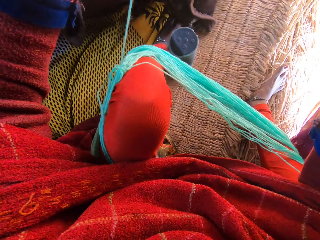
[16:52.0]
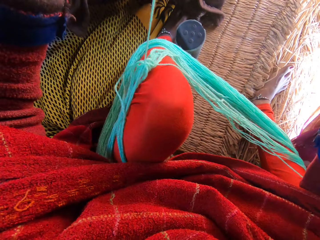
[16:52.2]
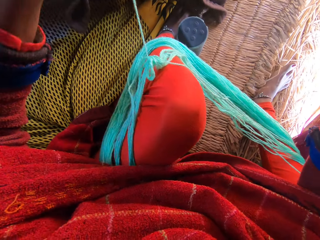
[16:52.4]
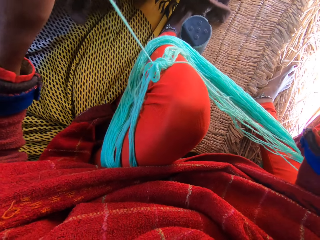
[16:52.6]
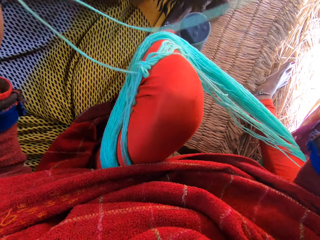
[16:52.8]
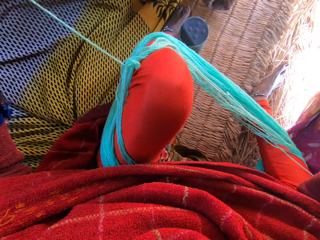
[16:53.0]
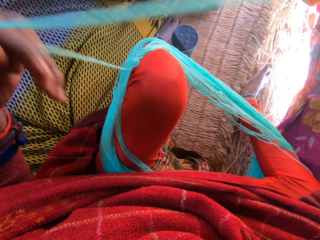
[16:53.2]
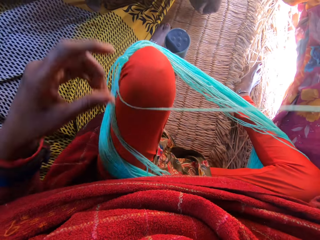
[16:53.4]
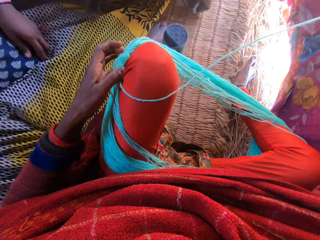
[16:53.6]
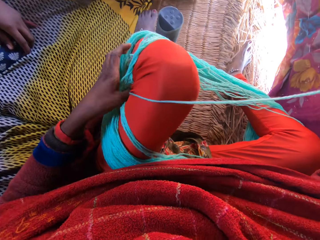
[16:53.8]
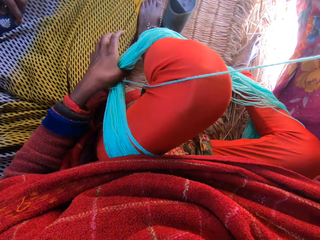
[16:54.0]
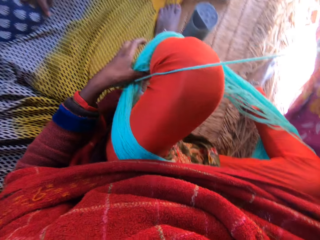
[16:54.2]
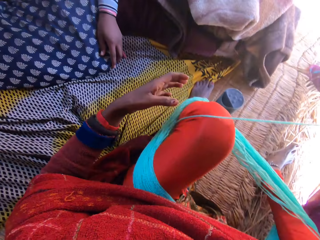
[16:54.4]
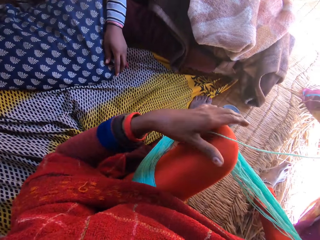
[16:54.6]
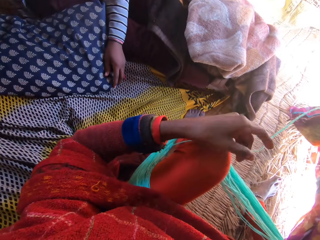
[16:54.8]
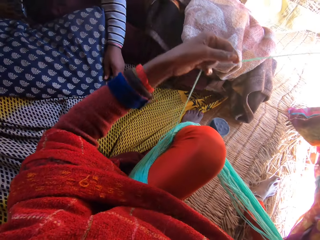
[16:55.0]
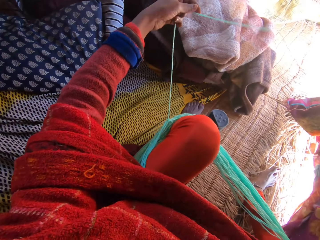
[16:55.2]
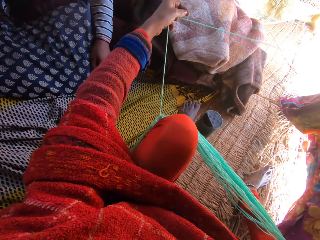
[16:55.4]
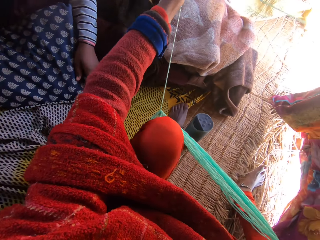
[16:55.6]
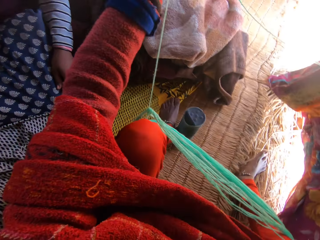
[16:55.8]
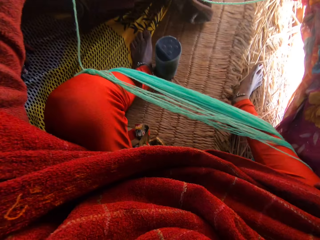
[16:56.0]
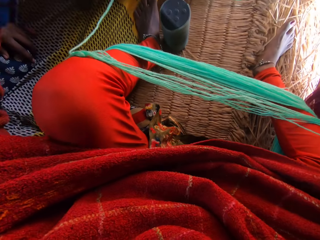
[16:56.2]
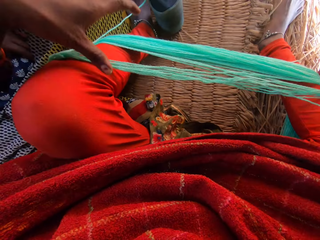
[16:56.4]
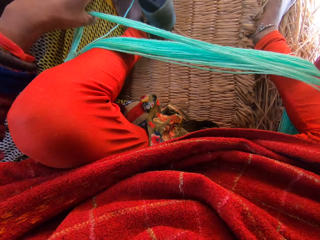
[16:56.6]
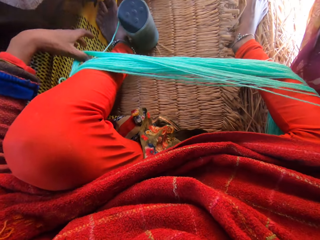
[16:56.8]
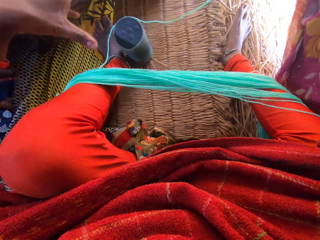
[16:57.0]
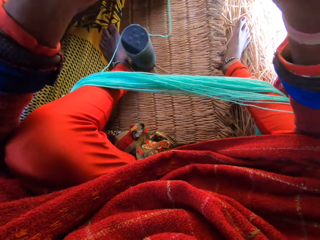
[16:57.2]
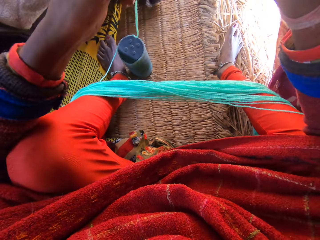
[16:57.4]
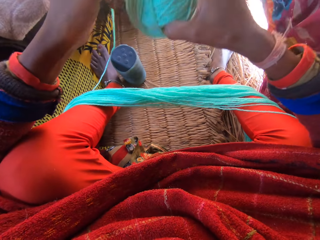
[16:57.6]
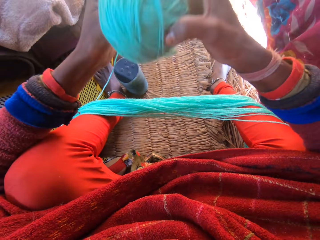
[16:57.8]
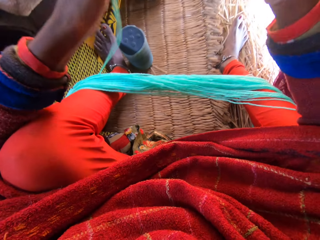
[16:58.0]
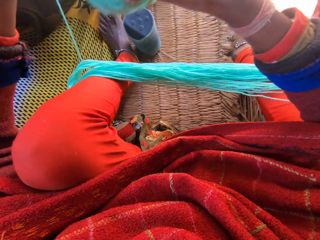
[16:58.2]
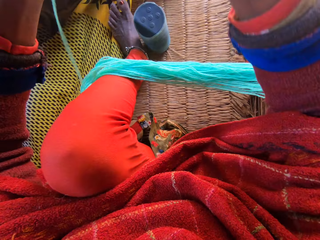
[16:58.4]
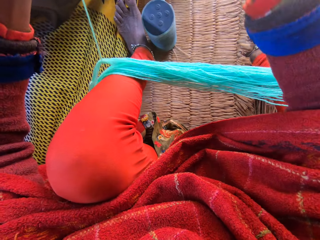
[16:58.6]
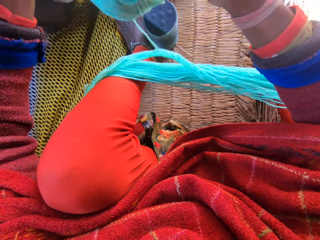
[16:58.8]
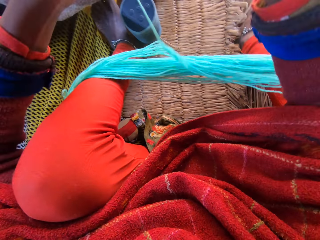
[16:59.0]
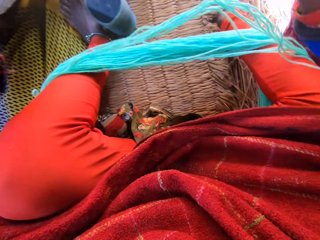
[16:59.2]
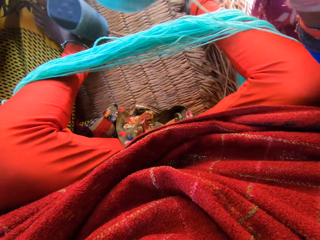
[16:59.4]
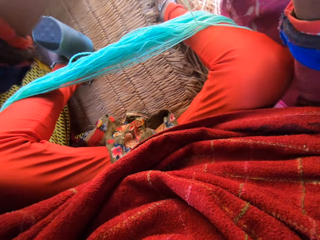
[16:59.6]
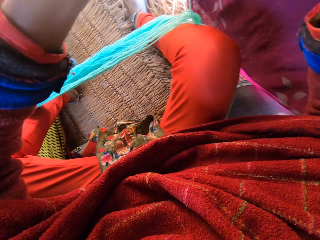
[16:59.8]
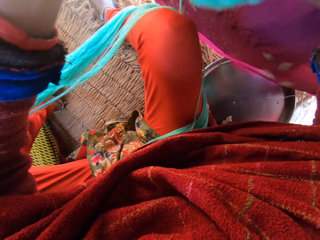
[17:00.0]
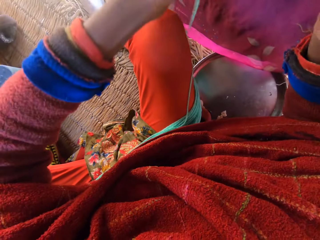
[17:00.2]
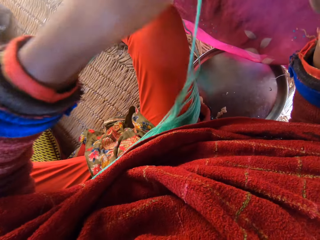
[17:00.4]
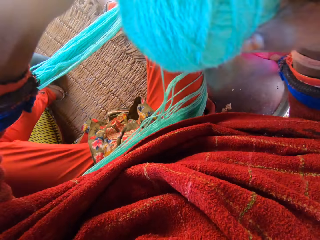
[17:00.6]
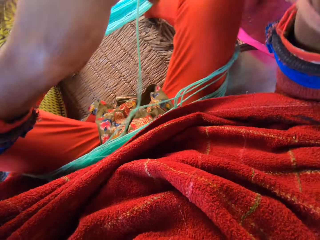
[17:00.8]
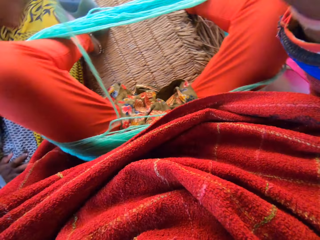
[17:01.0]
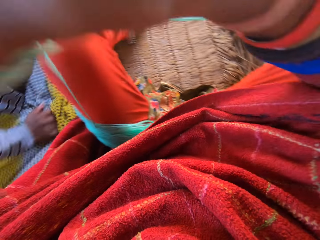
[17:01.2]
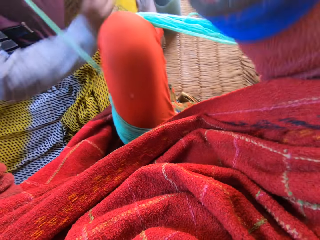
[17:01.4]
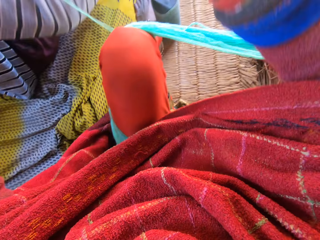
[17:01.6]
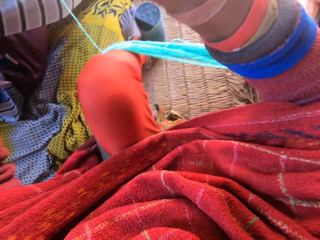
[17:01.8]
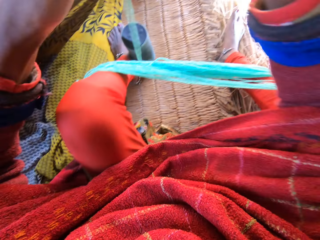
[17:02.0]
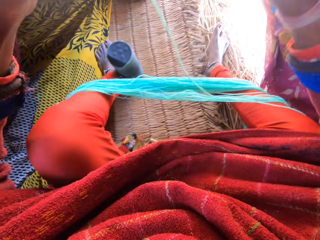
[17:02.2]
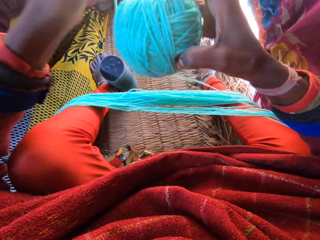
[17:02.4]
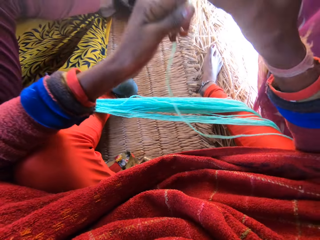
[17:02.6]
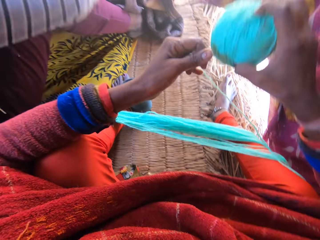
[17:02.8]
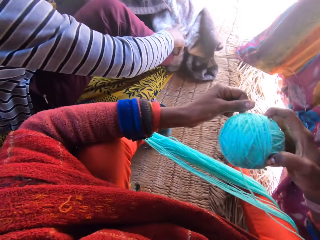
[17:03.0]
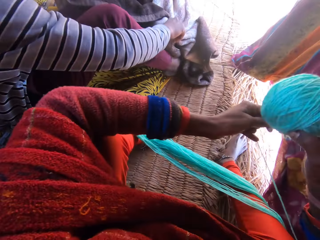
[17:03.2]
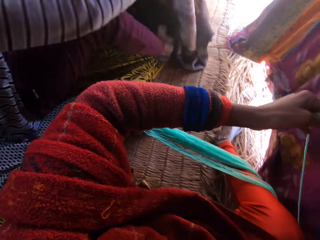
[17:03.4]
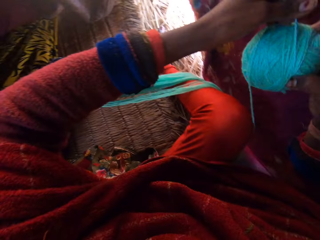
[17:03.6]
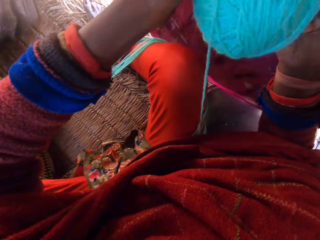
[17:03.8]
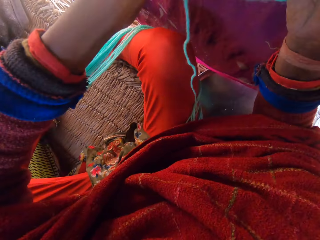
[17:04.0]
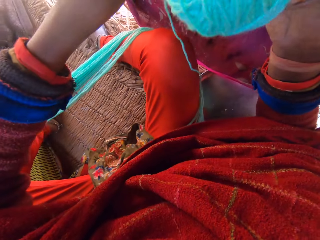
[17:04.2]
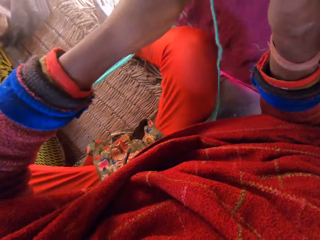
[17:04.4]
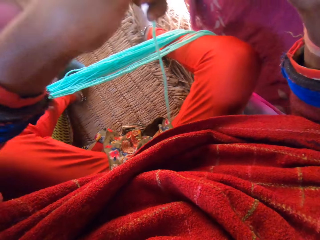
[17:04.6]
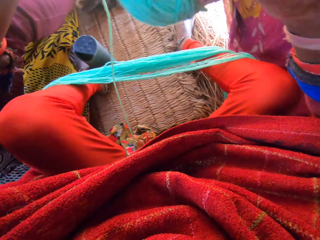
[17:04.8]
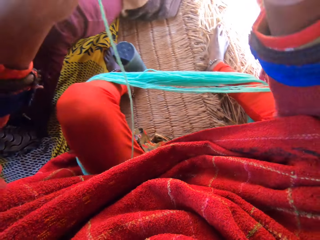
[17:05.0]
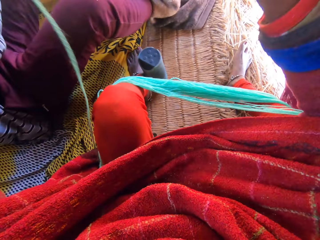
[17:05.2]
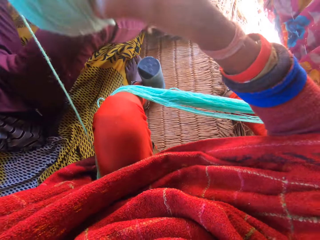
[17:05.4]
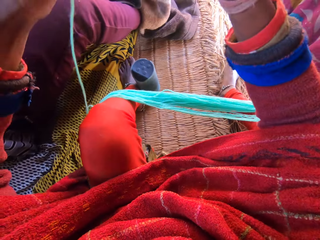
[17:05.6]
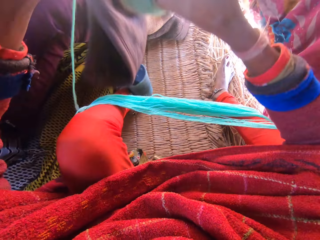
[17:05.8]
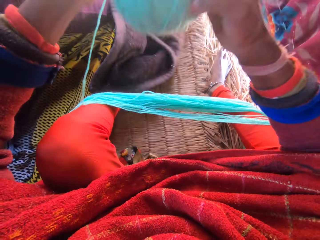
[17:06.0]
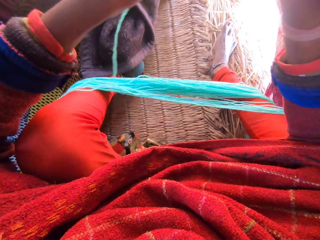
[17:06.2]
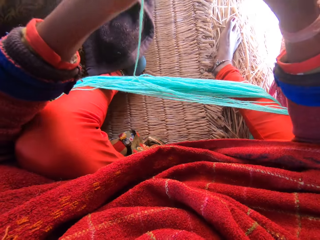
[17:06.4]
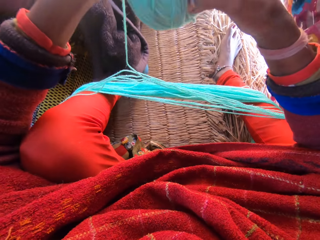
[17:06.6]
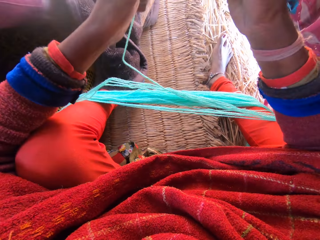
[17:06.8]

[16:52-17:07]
The camera wearer pushes the yarn on her leg. She unwinds the yarn from her legs. She rolls the yarn into a ball. The man covers himself with a blanket.

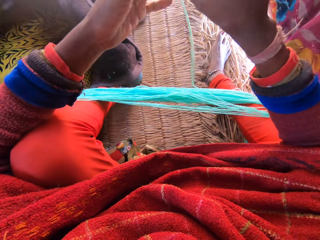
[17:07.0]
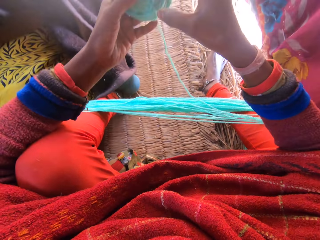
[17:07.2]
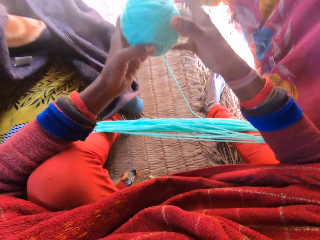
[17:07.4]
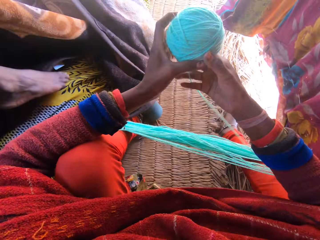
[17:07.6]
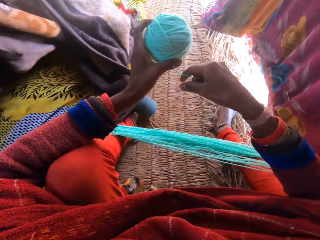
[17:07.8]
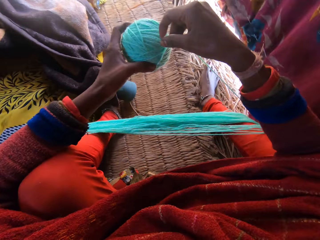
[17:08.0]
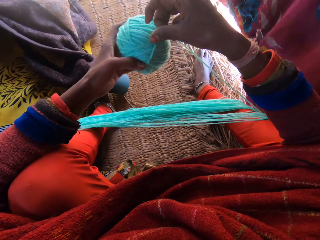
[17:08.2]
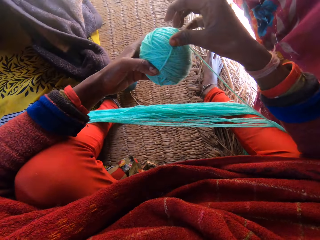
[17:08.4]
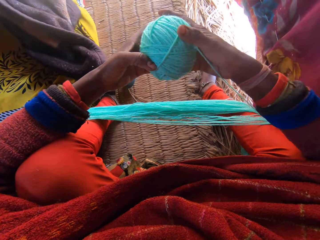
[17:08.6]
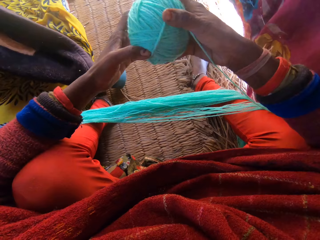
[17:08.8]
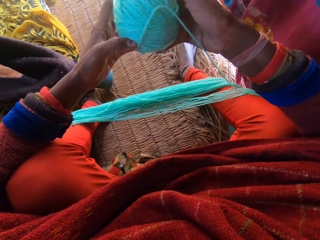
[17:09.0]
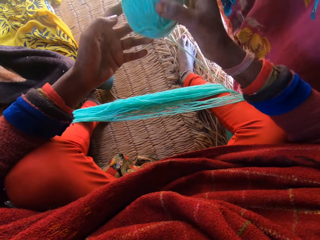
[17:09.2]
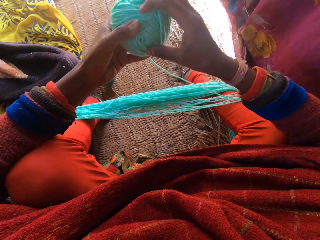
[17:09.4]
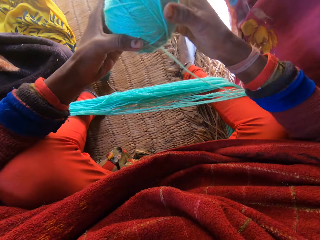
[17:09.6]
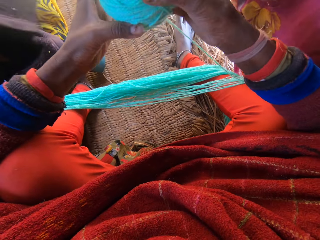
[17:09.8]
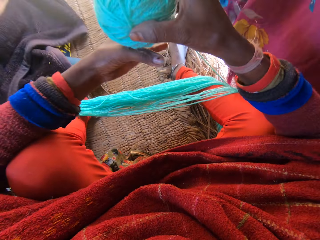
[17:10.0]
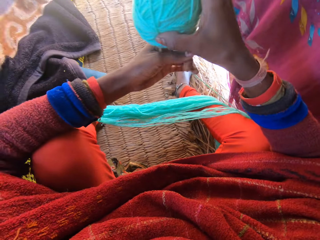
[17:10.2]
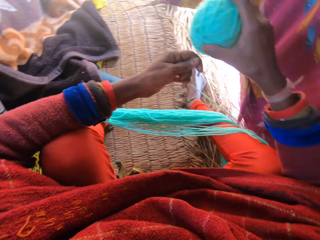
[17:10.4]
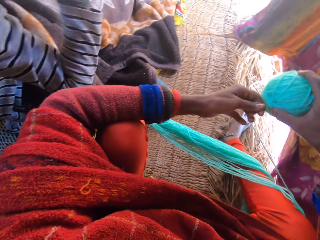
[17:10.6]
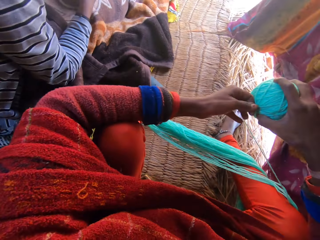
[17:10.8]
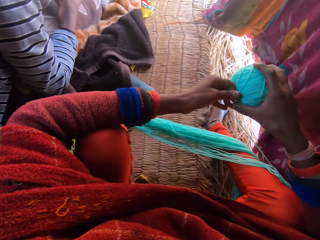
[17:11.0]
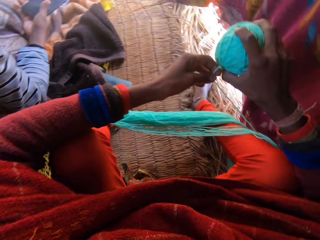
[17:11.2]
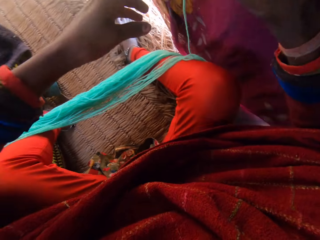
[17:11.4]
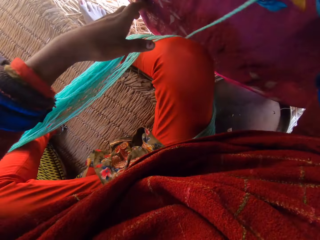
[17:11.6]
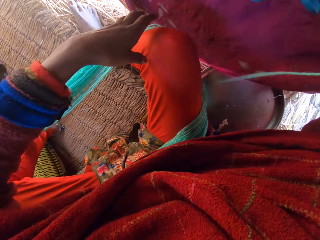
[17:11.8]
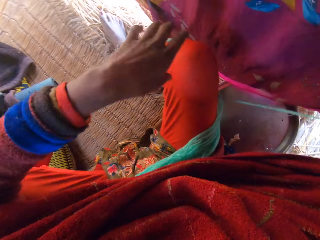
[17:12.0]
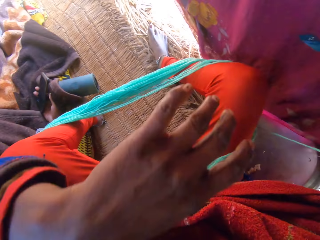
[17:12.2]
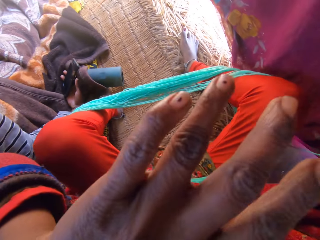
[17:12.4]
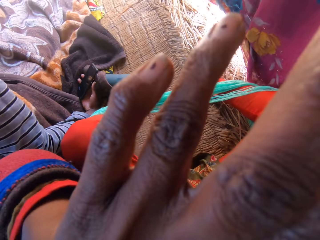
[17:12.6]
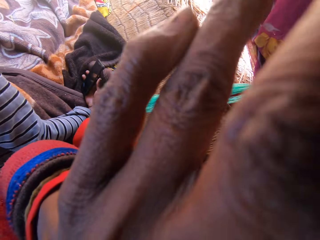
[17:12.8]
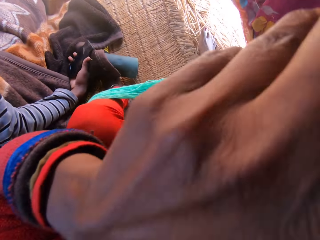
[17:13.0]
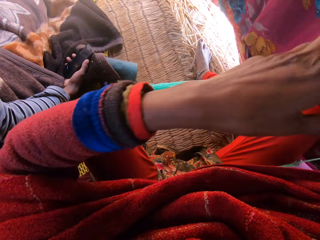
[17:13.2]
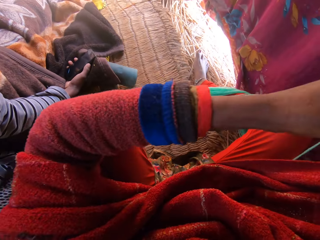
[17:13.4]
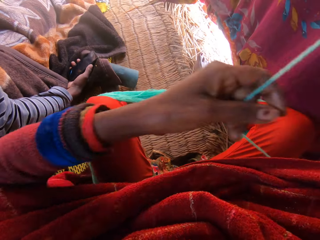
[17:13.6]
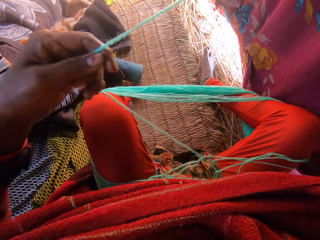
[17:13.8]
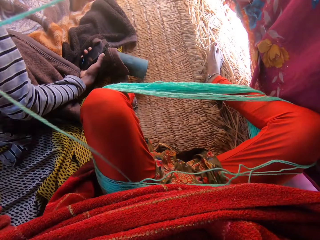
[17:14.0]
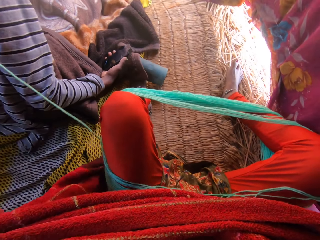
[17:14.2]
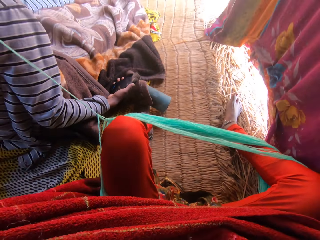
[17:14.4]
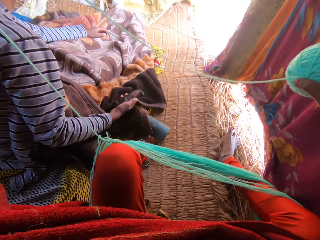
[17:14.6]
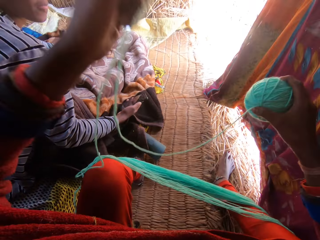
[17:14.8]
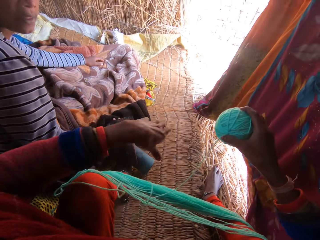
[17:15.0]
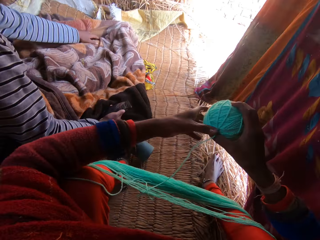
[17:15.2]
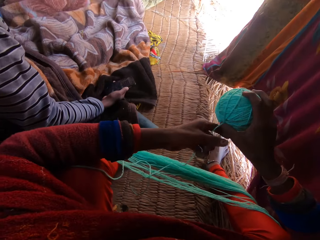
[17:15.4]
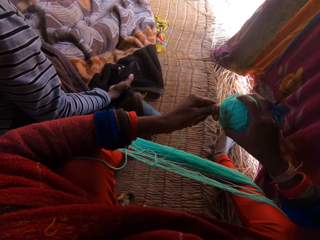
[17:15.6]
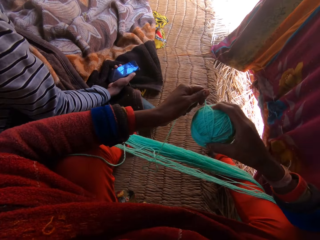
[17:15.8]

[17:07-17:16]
The camera wearer touches her face with her left hand. She pulls the yarn from her leg.
